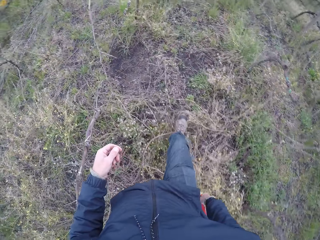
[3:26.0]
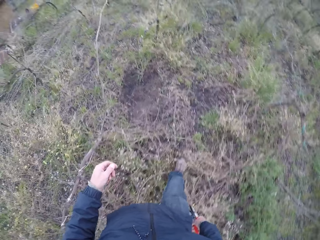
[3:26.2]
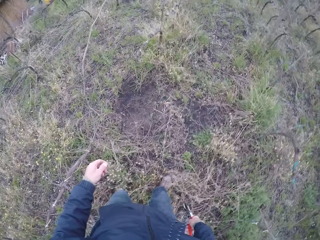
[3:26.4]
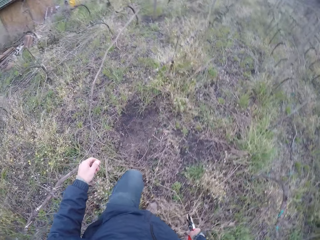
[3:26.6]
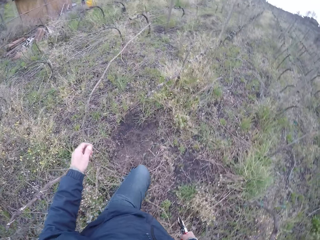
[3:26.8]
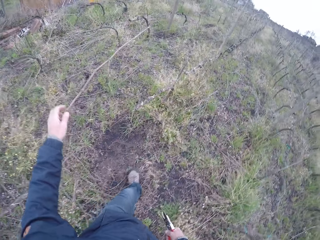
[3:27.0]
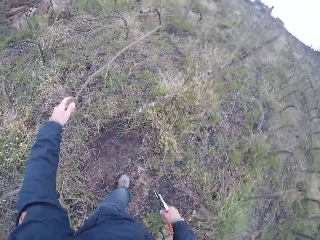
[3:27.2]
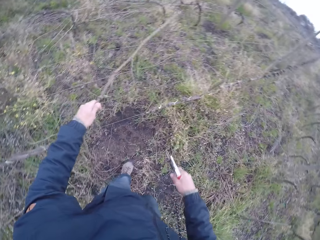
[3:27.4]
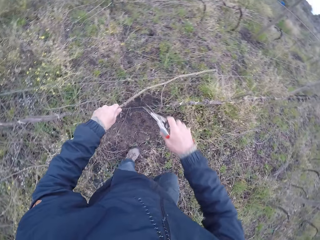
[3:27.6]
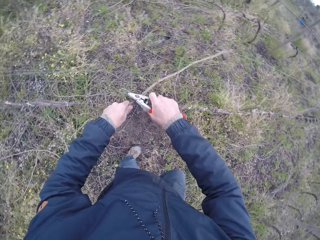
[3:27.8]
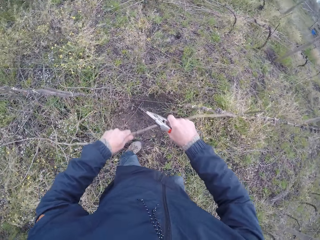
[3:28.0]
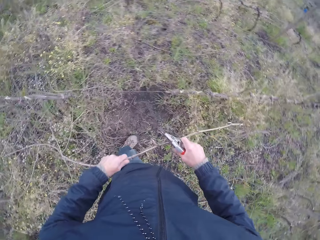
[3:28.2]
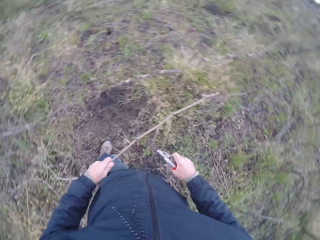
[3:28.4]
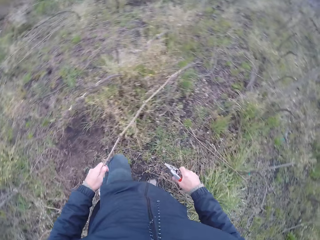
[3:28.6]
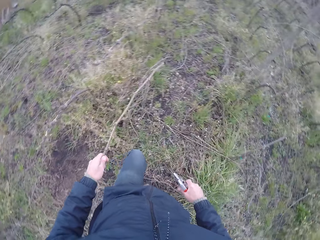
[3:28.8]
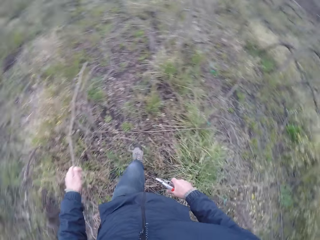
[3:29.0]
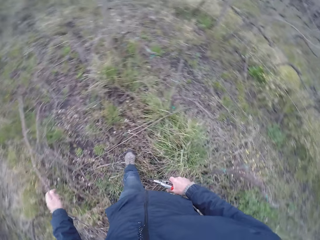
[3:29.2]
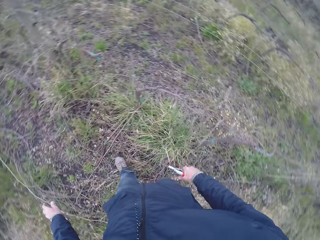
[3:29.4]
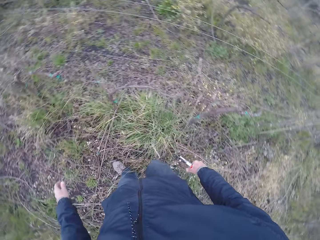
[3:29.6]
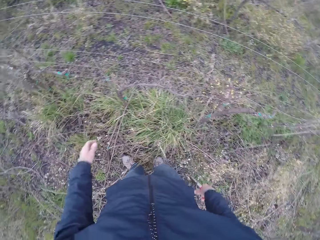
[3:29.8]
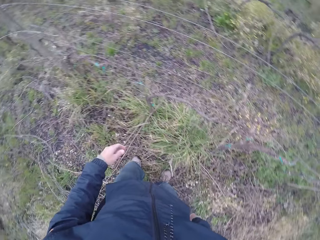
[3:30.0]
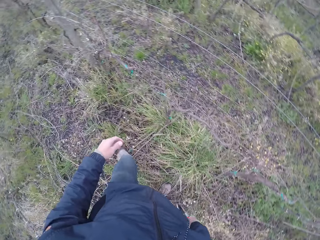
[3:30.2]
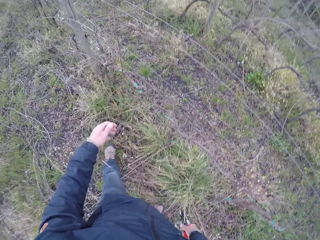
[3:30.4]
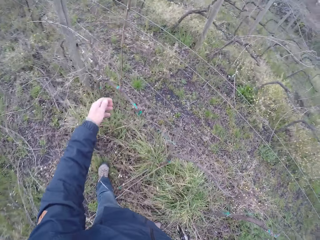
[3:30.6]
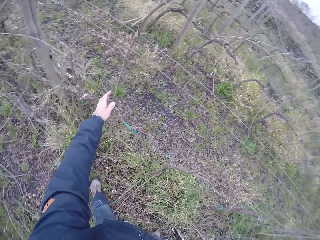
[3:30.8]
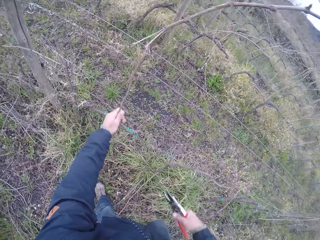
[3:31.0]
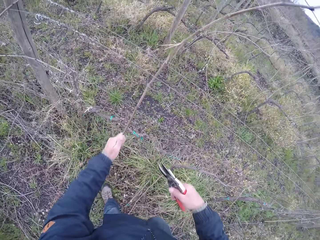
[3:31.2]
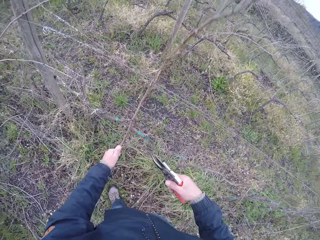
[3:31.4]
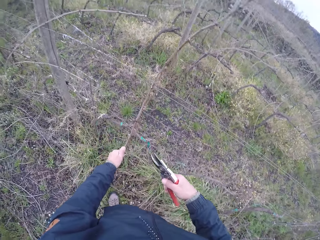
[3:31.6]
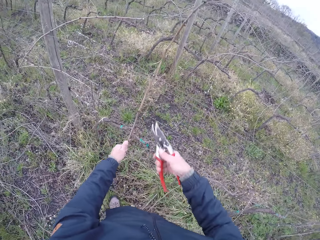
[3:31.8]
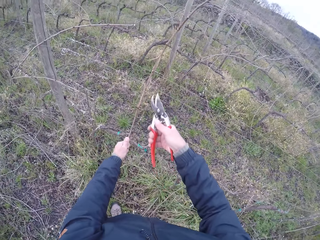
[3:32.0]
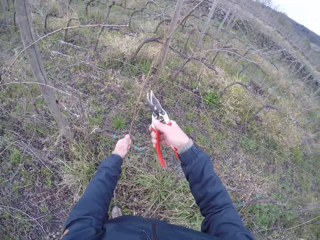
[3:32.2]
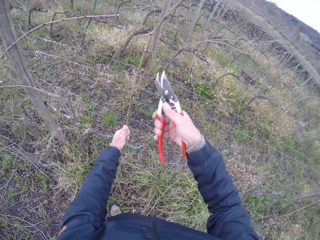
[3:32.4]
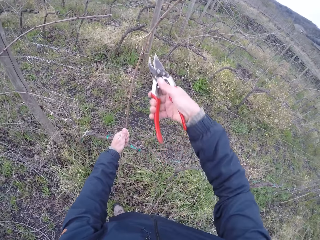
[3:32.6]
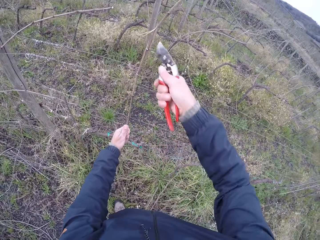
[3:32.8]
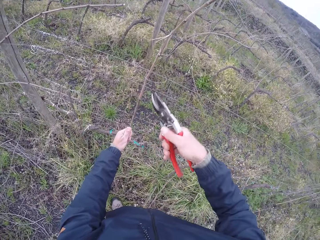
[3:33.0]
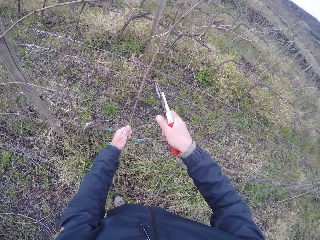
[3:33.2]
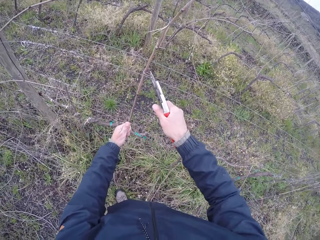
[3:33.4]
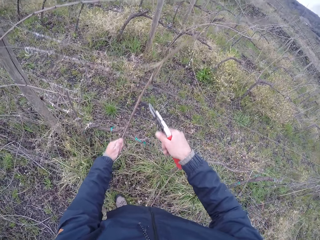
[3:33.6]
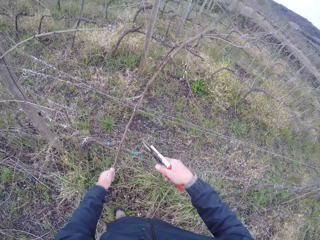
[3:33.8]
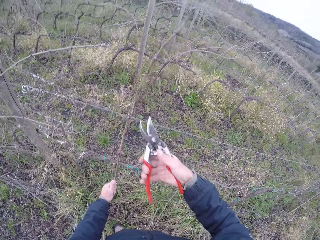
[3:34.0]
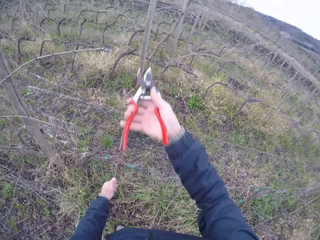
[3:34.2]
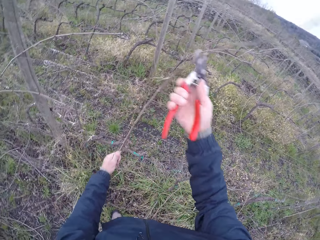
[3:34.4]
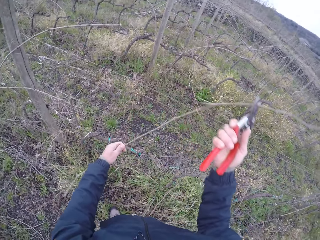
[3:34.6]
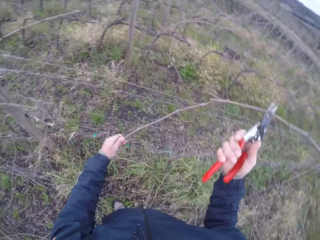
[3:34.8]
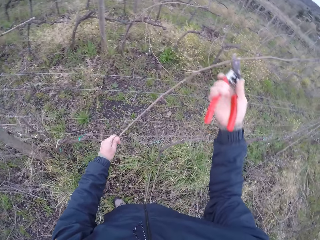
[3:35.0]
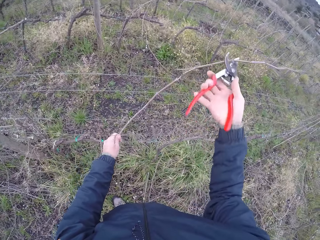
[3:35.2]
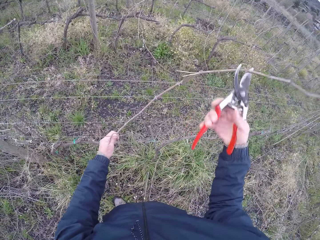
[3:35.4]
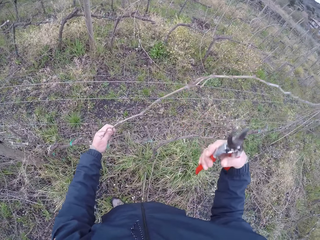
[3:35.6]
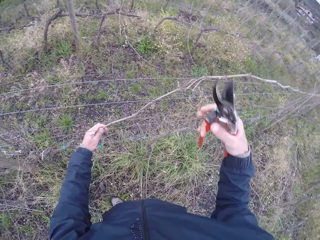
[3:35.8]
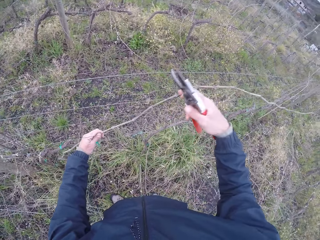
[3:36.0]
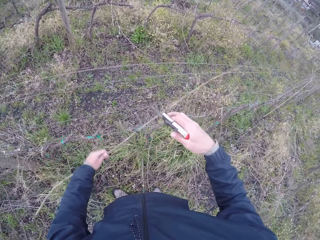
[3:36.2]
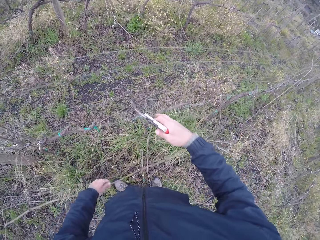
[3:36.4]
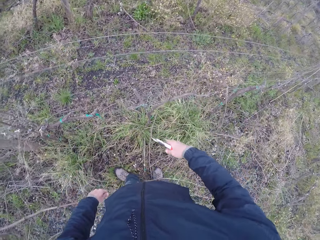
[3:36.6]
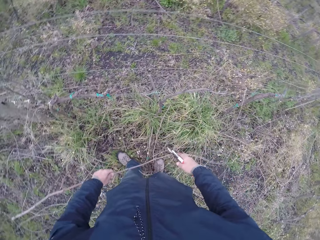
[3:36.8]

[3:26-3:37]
The camera wearer pulls a stick from the mesh fence with his left hand. He drops the stick to the ground with his left hand. He pulls a stick from the mesh fence with his left hand. He cuts the stick with the pruning shears or pruning knife in his right hand. He pulls a dried stick with the pruning knife.

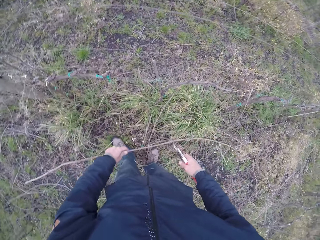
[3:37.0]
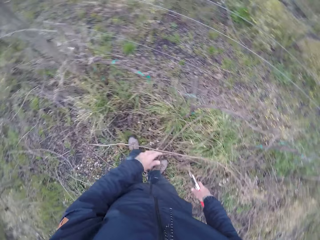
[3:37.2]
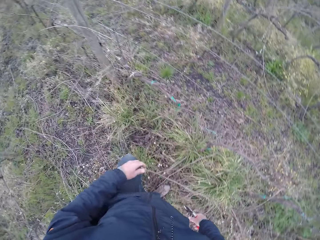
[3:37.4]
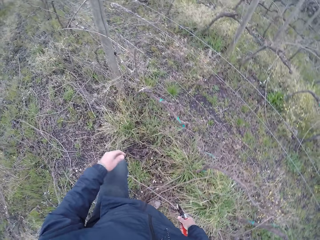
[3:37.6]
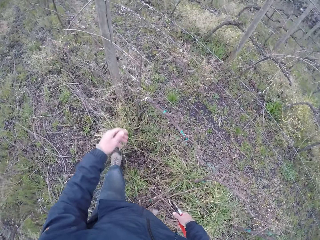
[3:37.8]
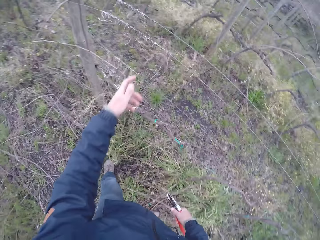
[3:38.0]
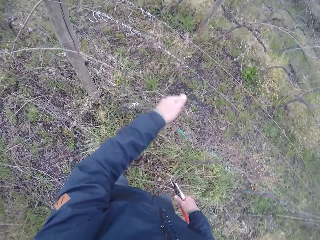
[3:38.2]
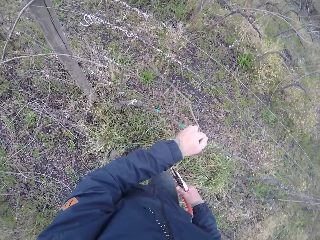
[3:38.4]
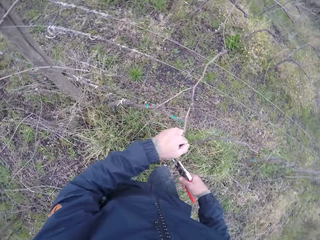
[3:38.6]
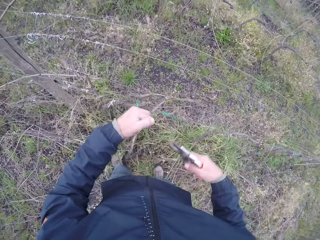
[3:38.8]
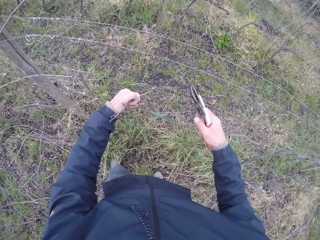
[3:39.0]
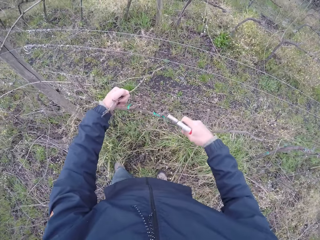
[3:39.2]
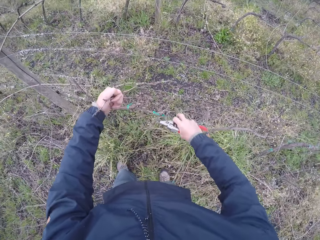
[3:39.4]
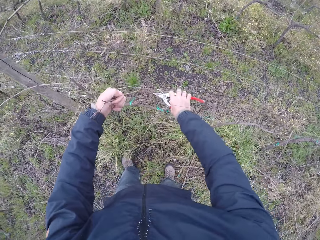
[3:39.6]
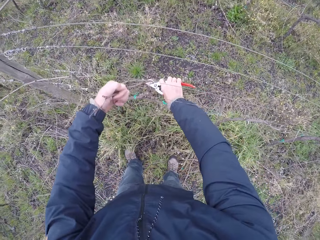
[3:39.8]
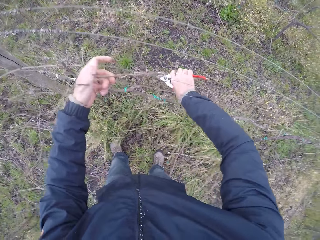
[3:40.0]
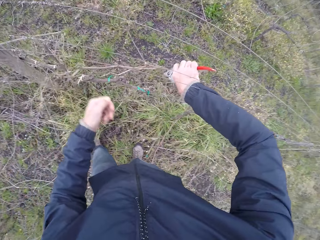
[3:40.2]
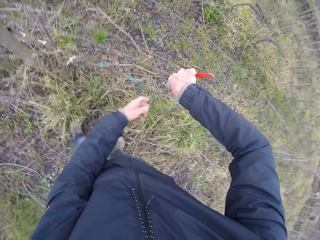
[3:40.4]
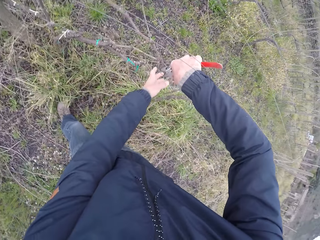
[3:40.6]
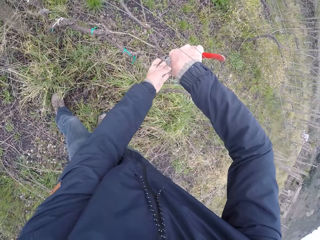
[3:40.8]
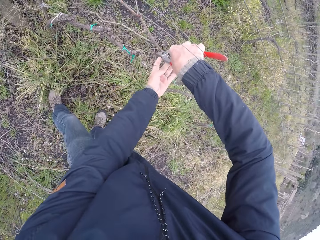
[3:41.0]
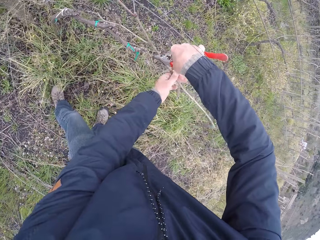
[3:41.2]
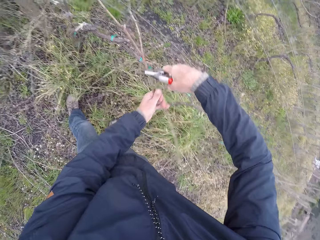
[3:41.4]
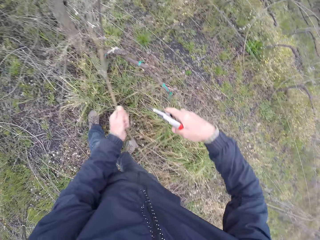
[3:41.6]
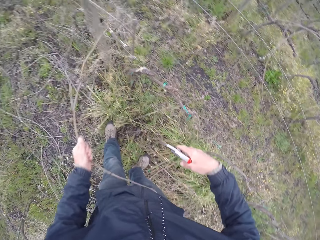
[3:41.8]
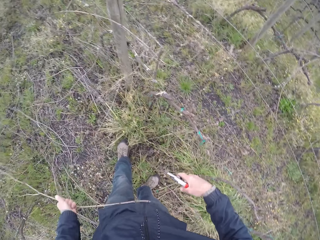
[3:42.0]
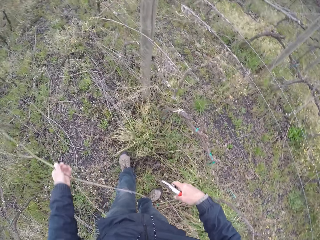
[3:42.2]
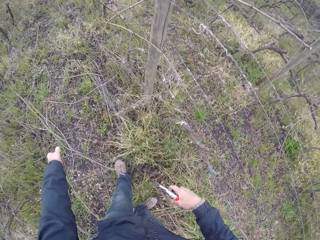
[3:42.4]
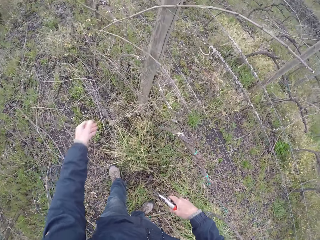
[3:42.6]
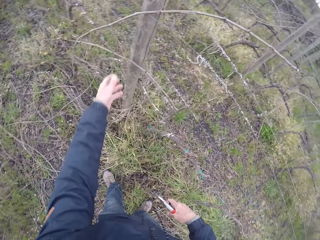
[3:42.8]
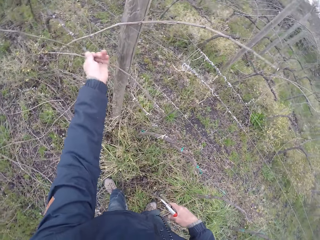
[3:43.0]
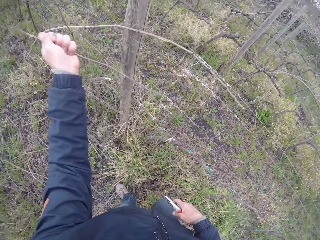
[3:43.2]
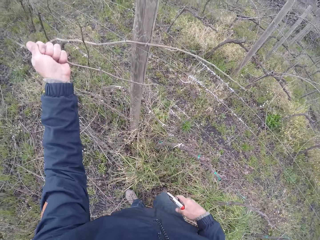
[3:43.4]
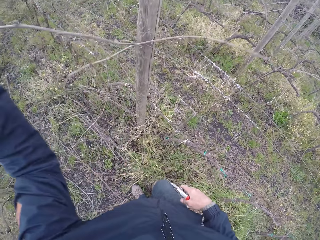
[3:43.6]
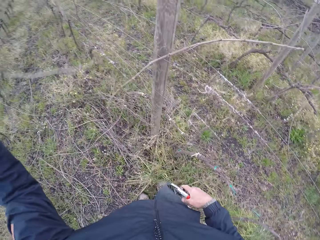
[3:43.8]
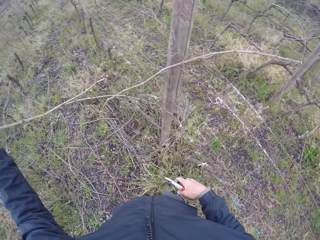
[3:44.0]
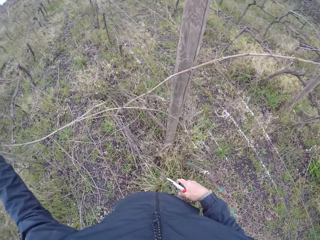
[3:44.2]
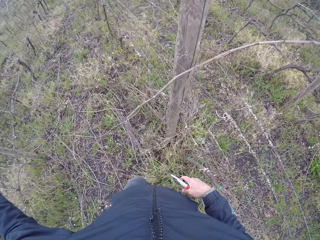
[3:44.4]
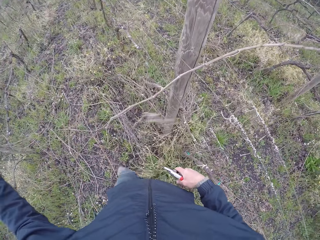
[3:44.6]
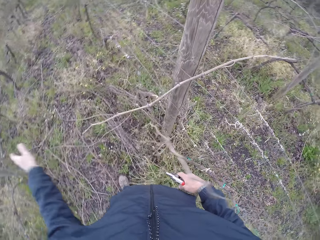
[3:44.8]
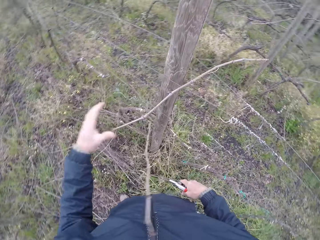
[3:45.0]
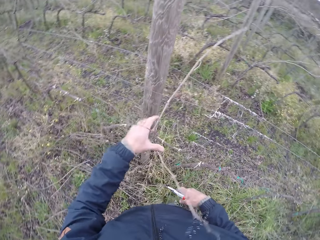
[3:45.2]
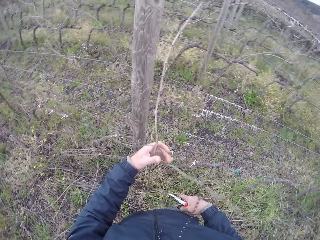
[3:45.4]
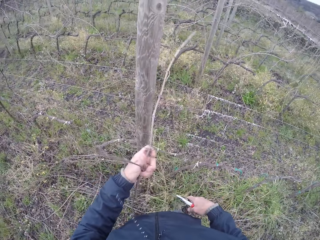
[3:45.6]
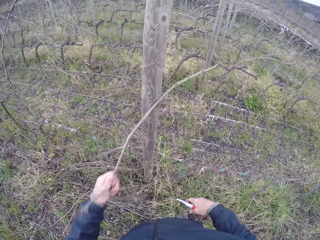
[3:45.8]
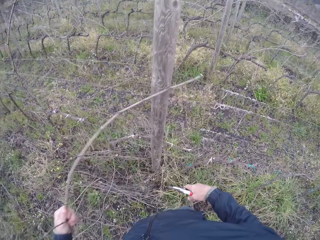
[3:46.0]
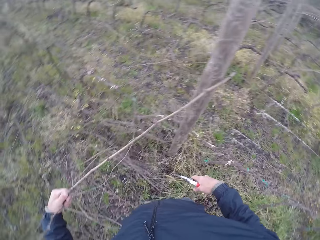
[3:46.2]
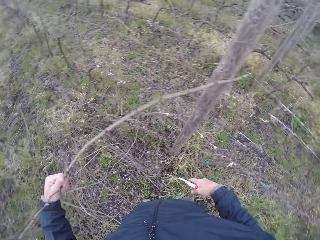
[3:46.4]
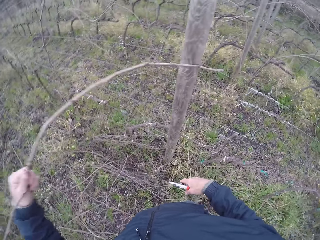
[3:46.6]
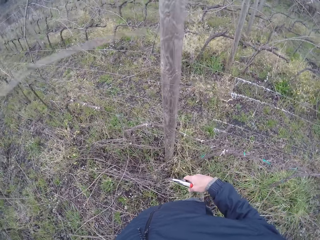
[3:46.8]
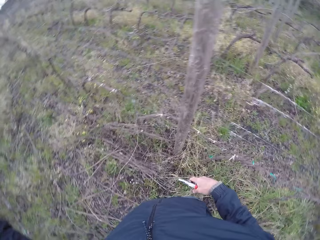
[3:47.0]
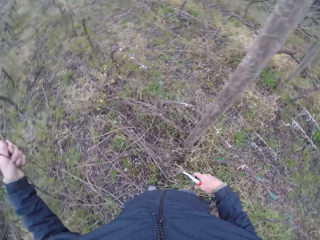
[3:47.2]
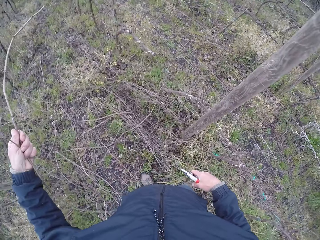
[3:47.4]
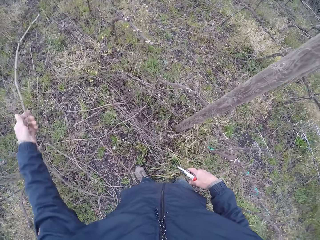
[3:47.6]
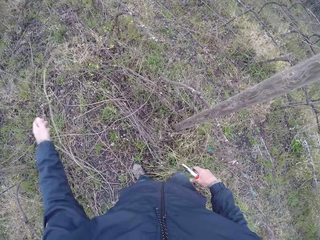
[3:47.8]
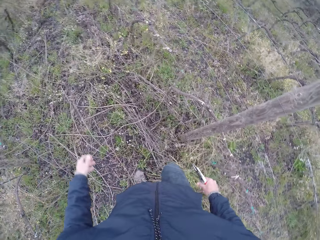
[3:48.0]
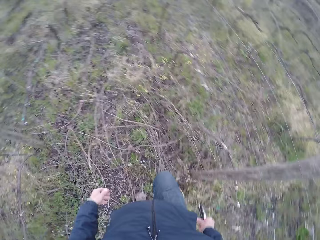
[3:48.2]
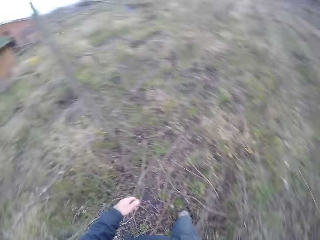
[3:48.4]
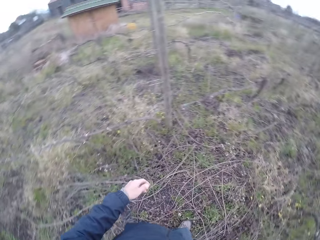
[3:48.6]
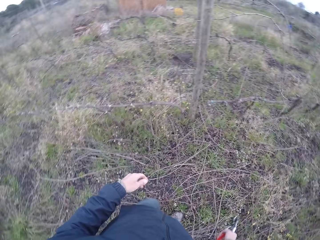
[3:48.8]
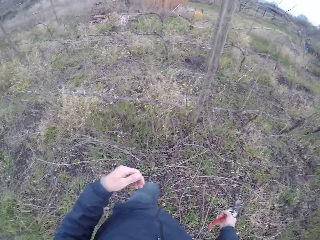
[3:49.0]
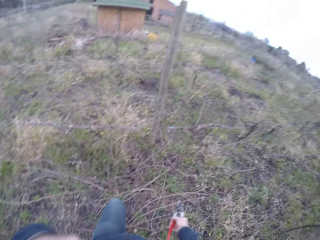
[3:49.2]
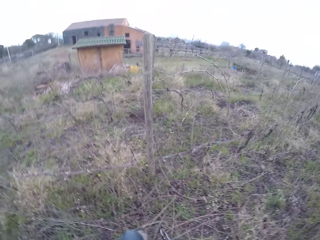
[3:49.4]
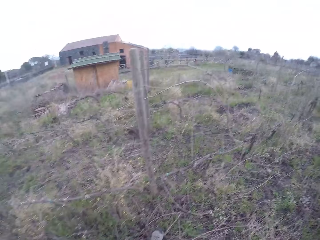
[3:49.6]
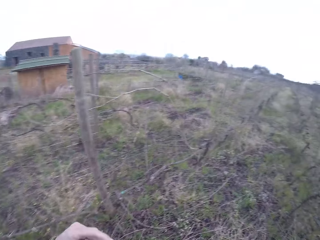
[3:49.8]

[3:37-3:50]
The camera wearer drops the stick to the ground with his left hand. He pulls a stick from the mesh fence with his left hand. He transfers the stick from his left hand to the pruning shears in his right hand. He transfers the stick from the pruning shears in his right hand to his left hand. He drops the stick to the ground with his left hand. He pulls a stick from the mesh fence with his left hand. He drops the stick to the ground with his left hand. He pulls a stick from the mesh fence with his left hand. He drops the stick to the ground with his left hand.
